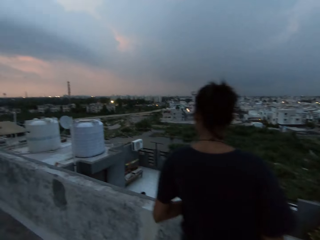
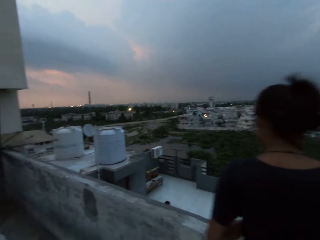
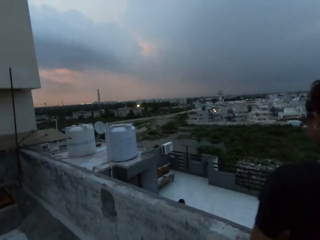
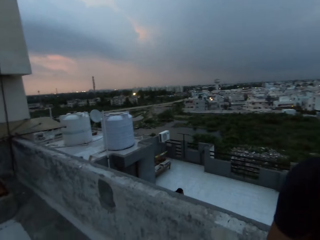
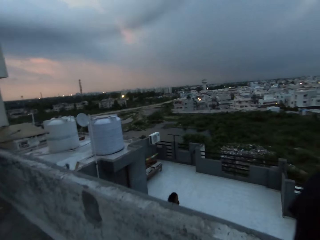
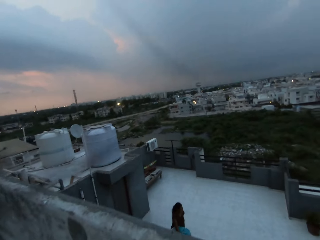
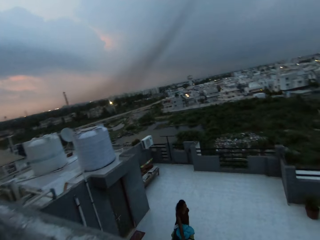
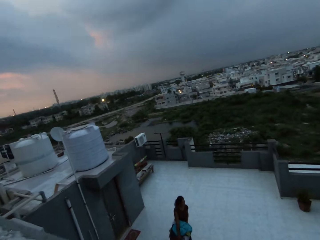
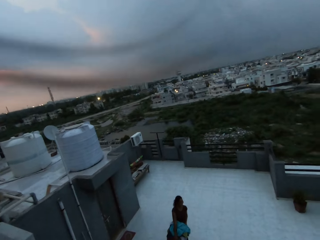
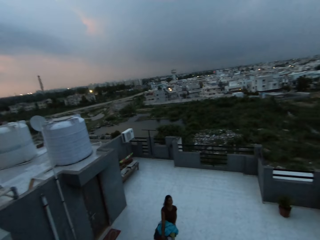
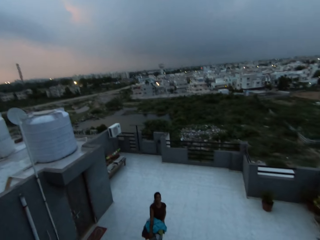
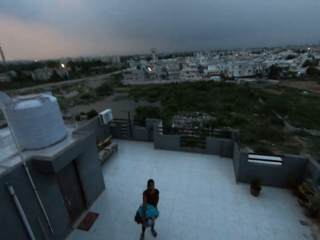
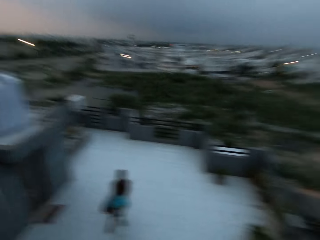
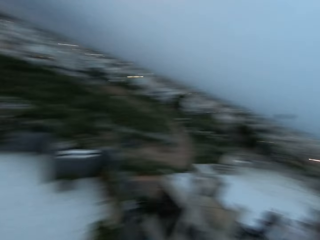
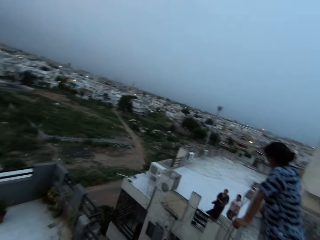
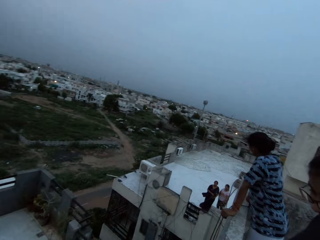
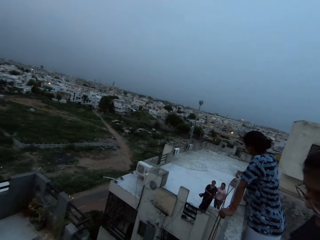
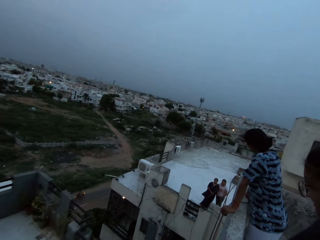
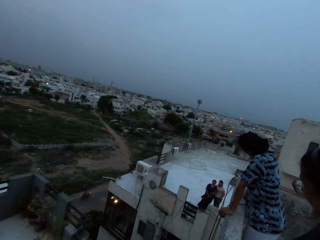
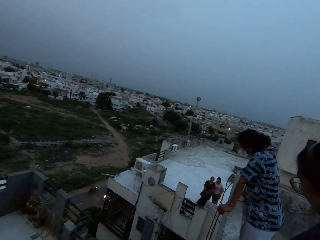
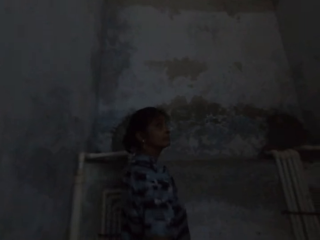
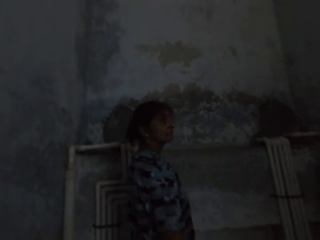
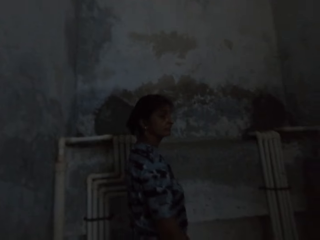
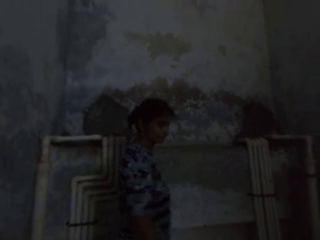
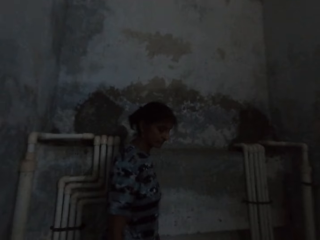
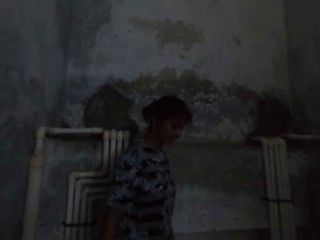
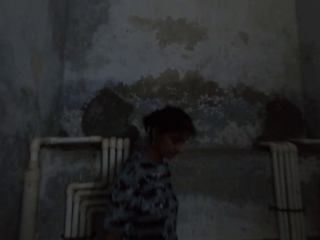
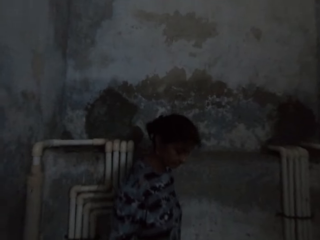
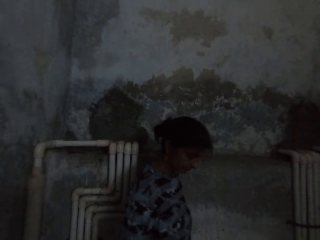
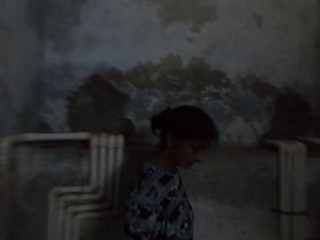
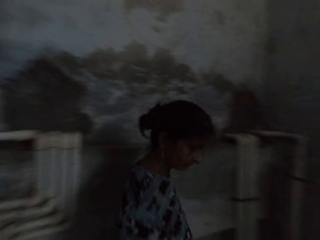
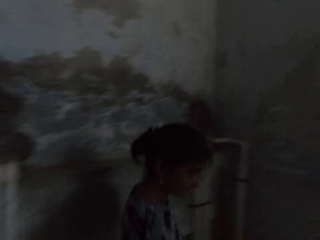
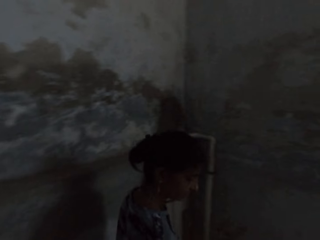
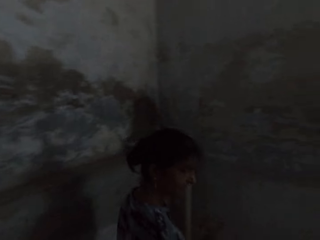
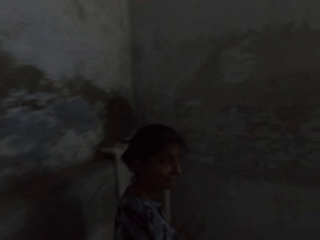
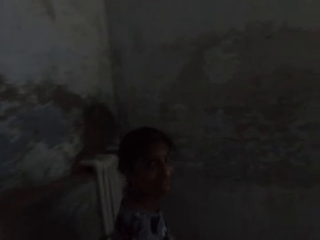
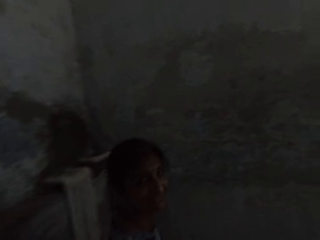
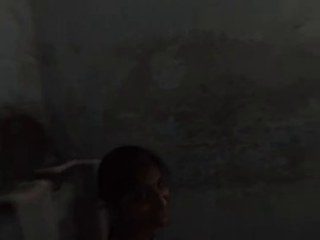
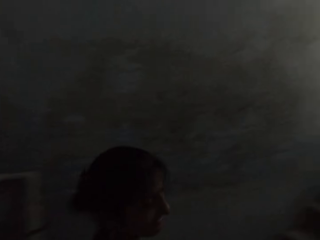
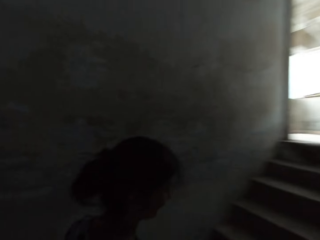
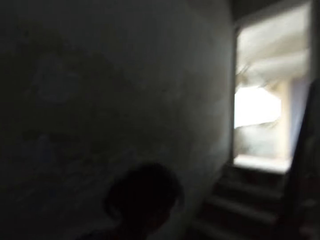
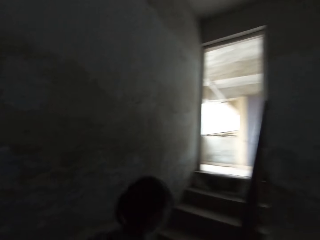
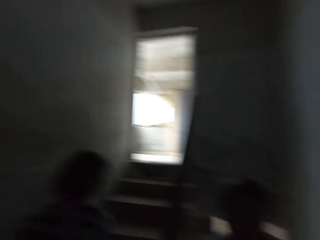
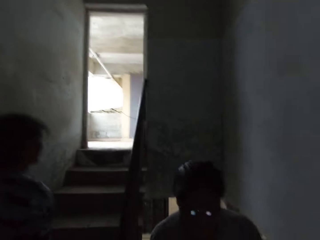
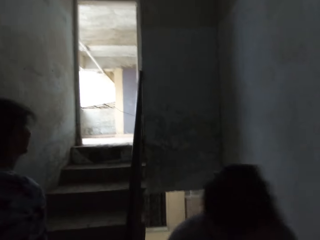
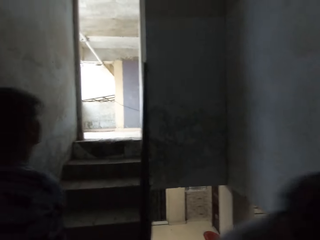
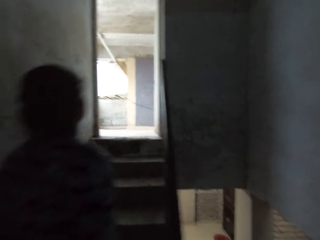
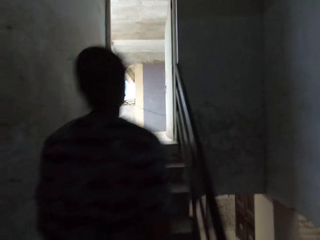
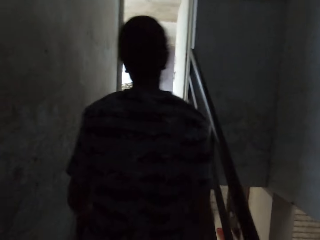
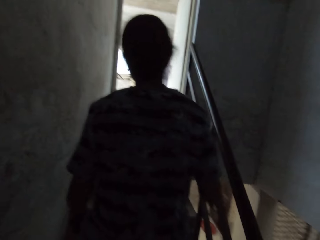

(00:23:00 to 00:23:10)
The camera wearer looks around a city. They converse with the woman. They look at a person. They look at another person. A third person walks in a room. The camera wearer converses with another woman.

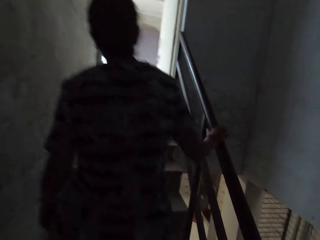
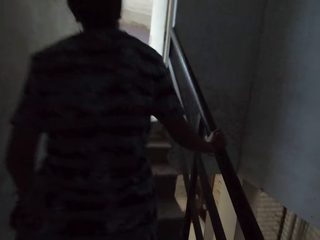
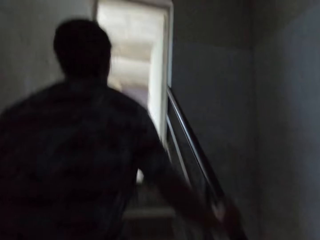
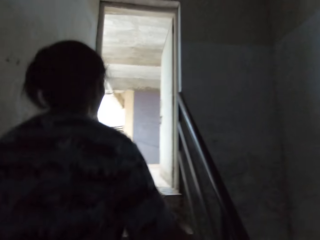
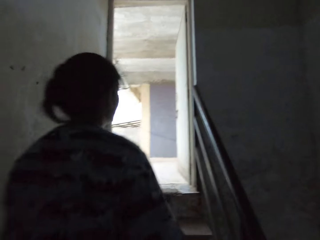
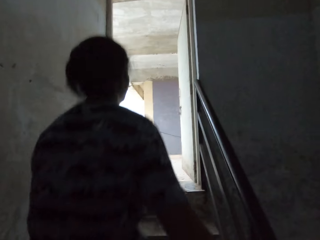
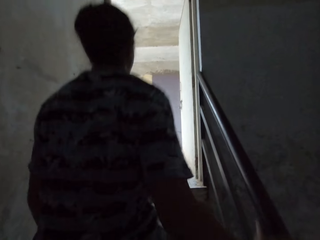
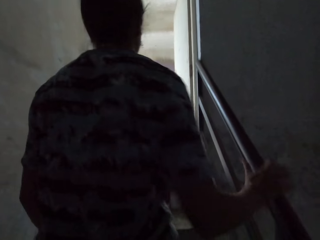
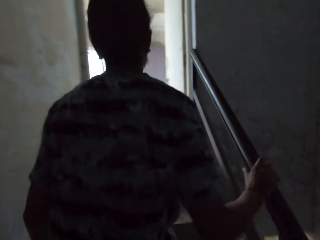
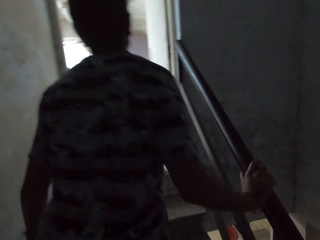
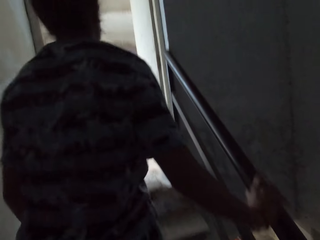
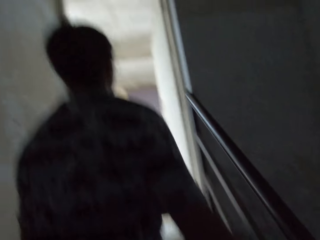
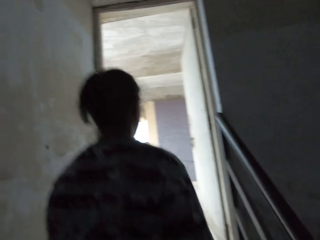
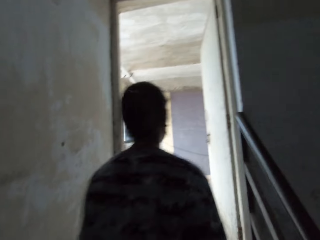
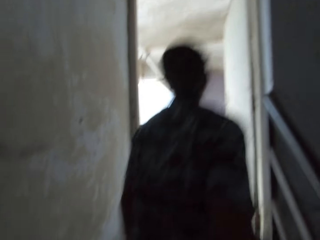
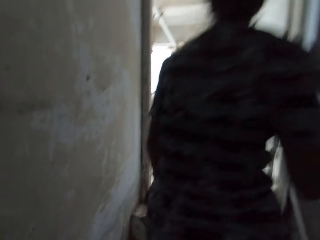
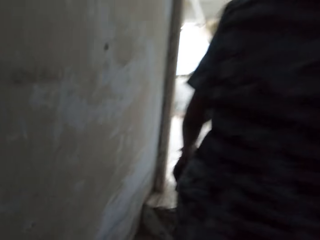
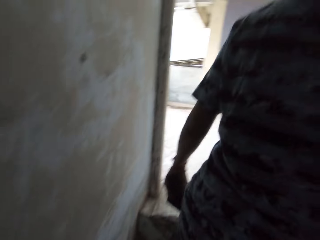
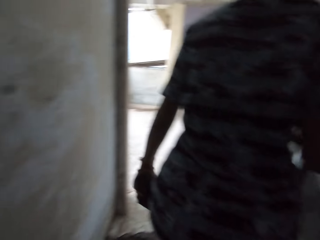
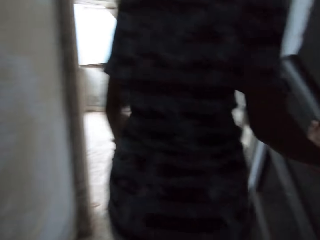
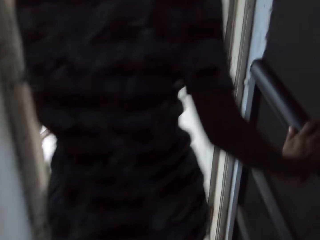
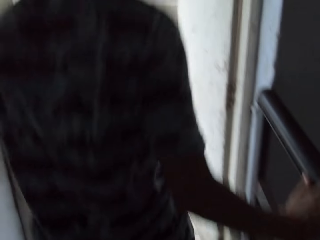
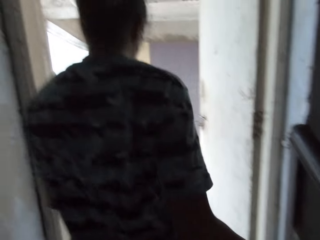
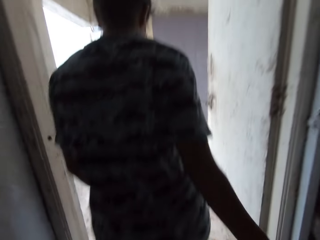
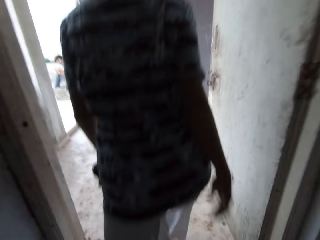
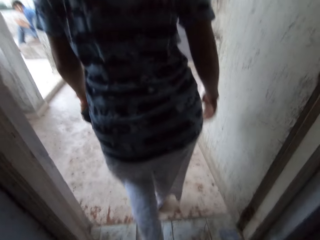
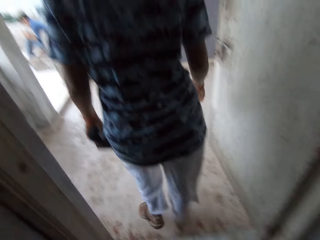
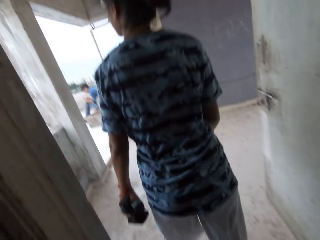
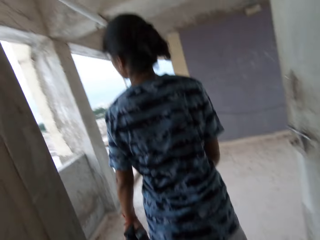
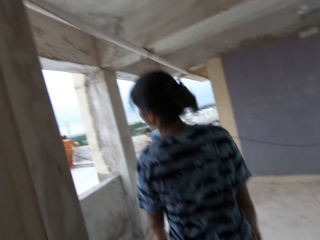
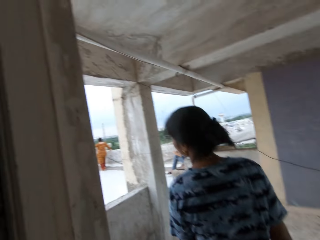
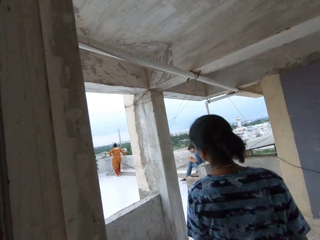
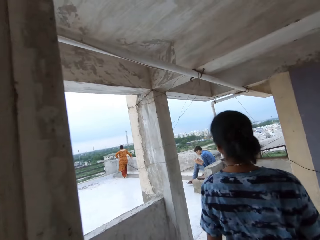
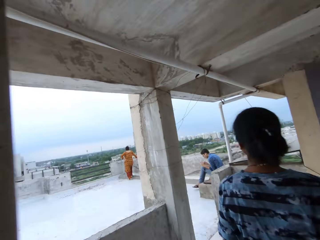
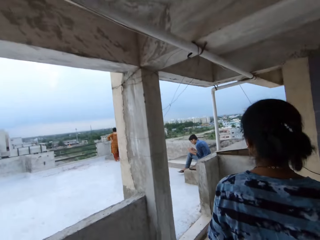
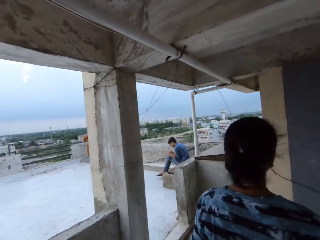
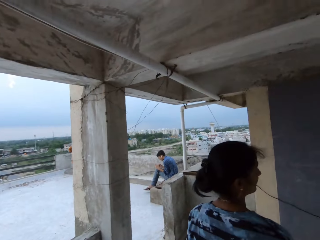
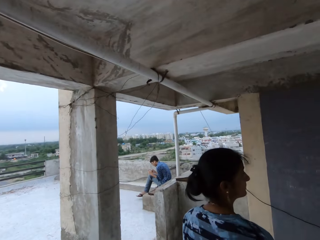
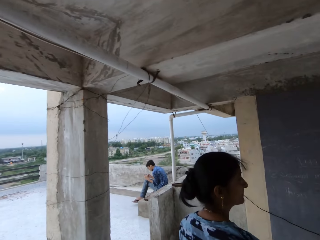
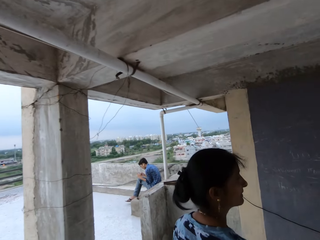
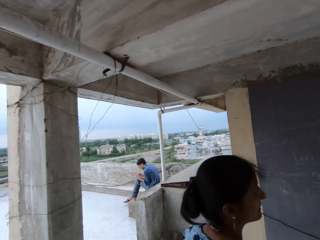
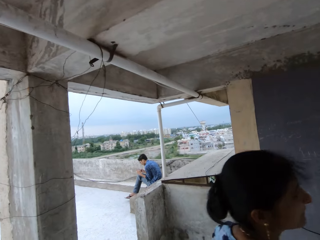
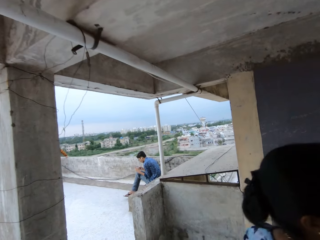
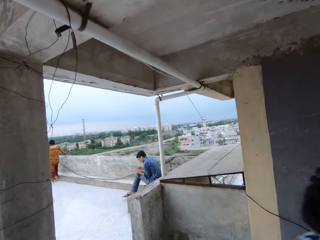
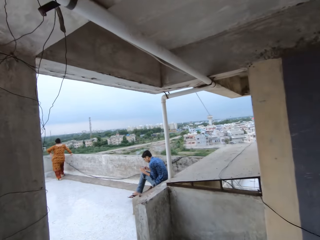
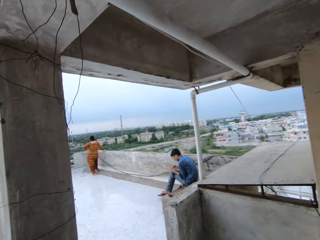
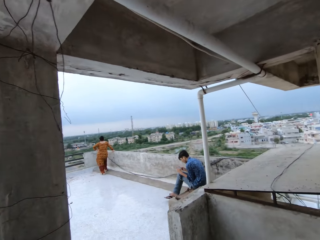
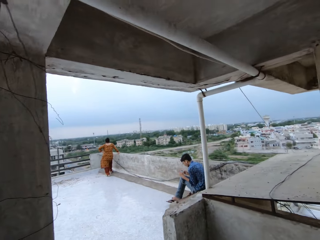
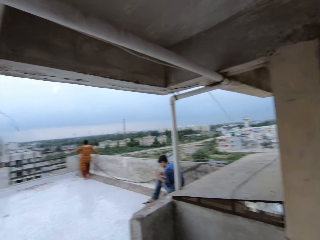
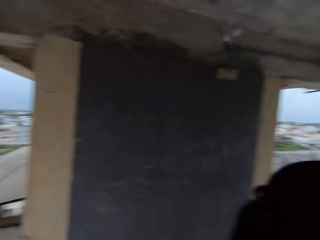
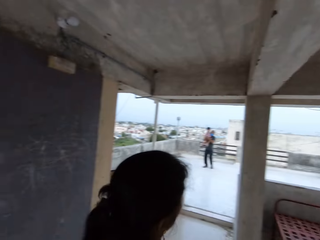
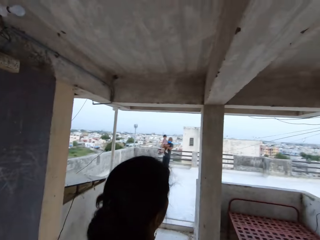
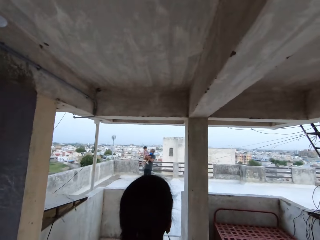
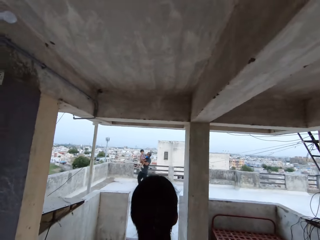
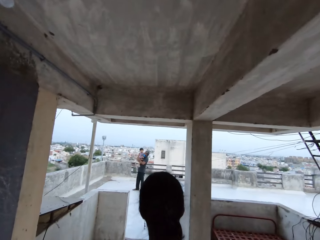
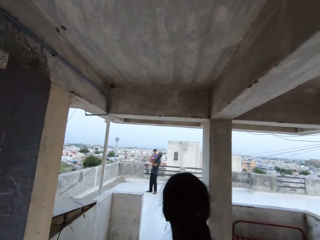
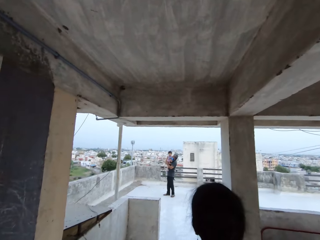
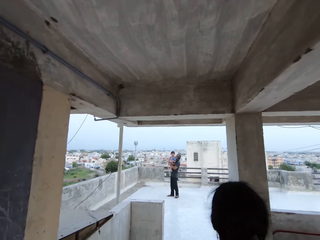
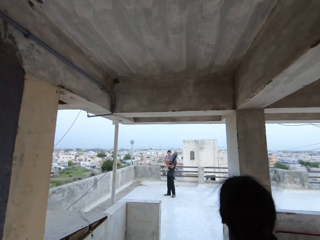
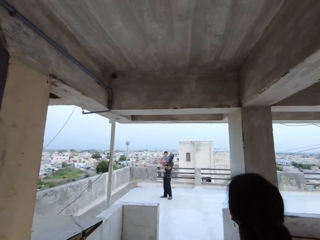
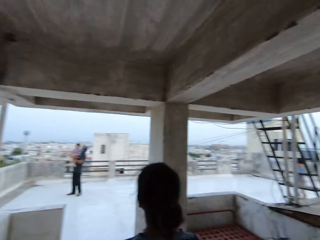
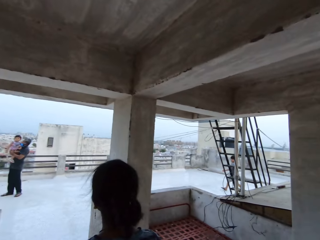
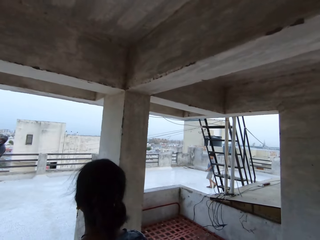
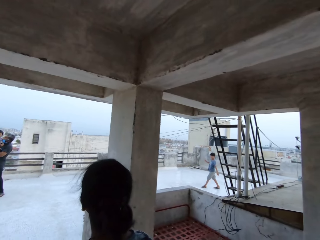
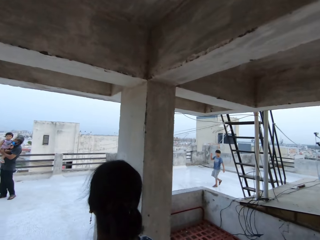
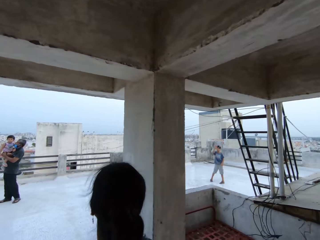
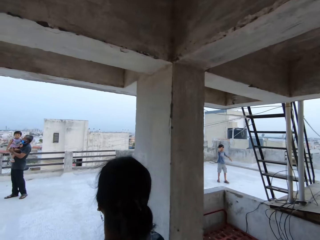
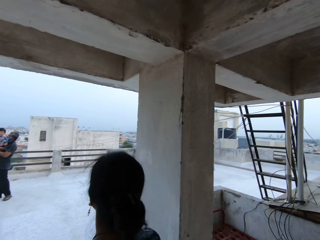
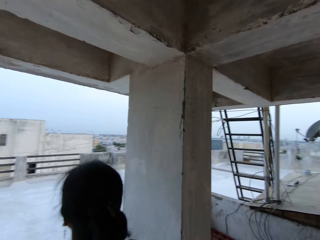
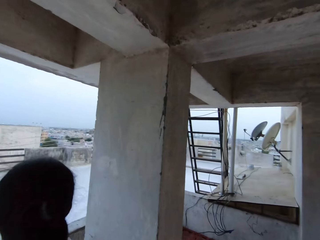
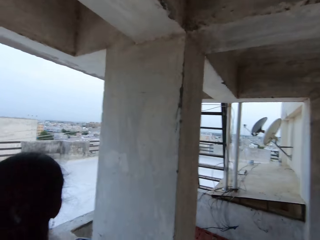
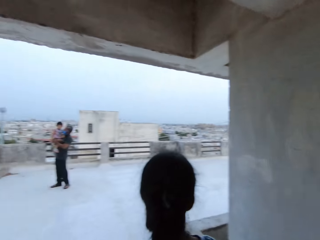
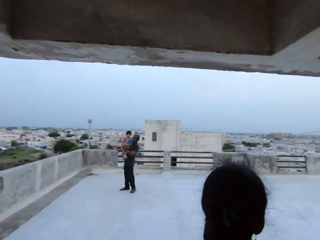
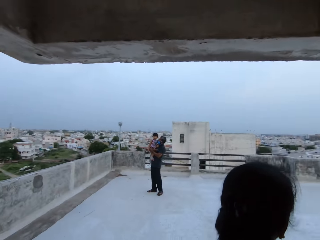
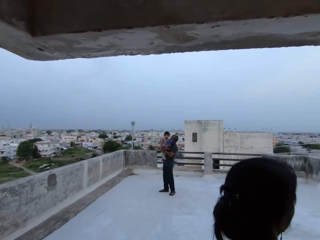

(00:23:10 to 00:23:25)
The camera wearer climbs up the stairs. A person climbs the stairs. A woman converses with the camera wearer. The camera wearer walks in a room. The person enters the room. The camera wearer enters the room. The person walks in the room. The camera wearer walks in the room. They look around a building and walk in the building. The person walks in the building. The woman converses with a baby.
